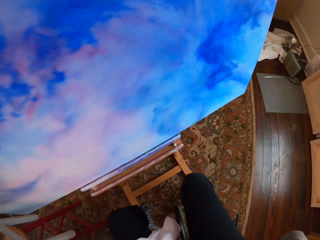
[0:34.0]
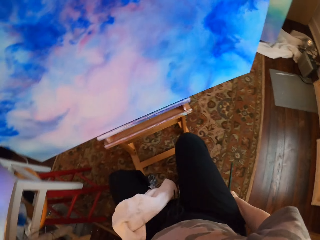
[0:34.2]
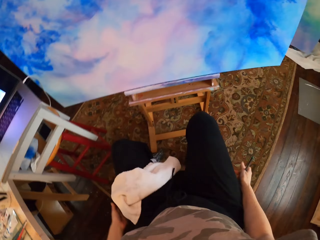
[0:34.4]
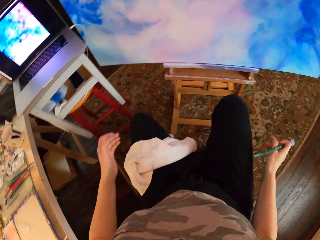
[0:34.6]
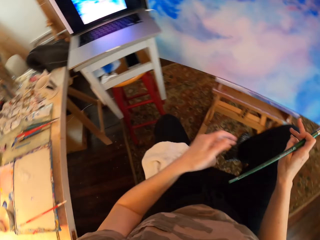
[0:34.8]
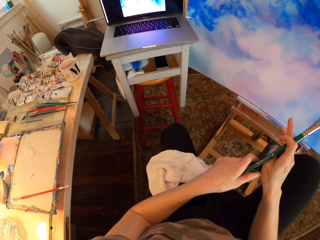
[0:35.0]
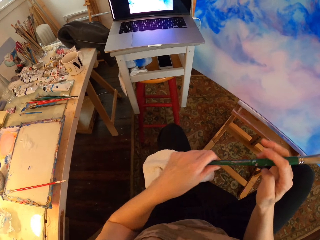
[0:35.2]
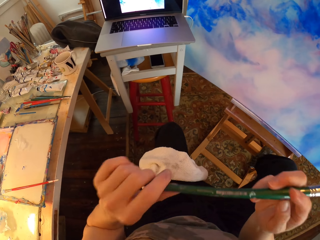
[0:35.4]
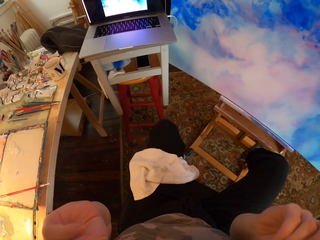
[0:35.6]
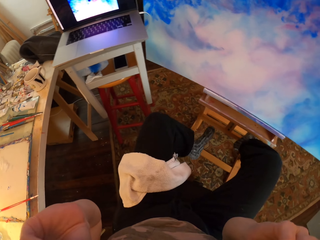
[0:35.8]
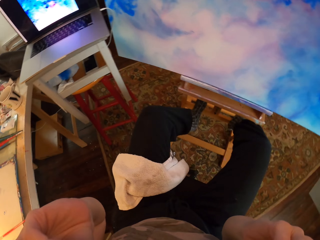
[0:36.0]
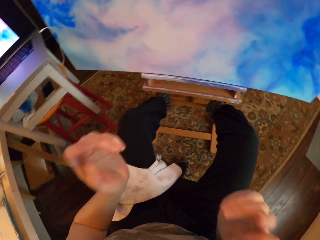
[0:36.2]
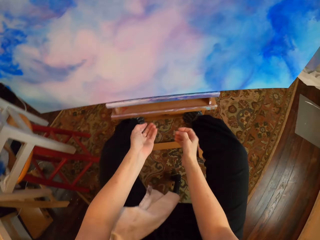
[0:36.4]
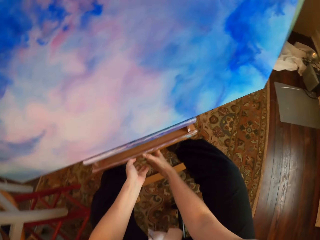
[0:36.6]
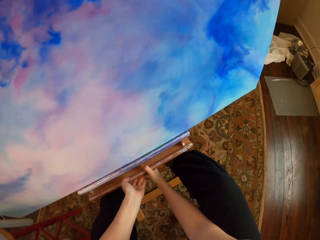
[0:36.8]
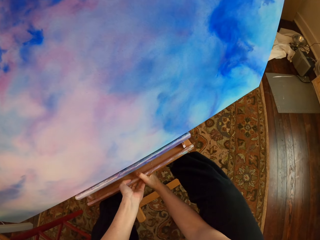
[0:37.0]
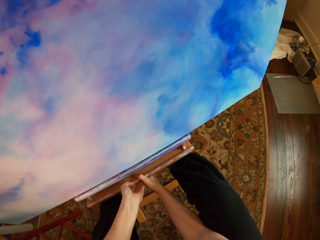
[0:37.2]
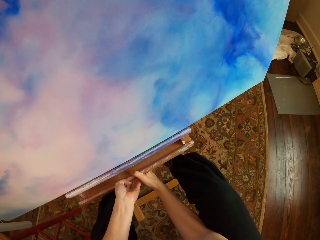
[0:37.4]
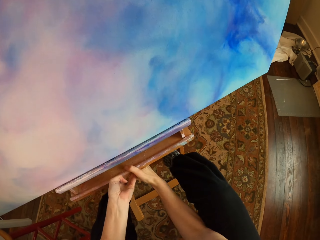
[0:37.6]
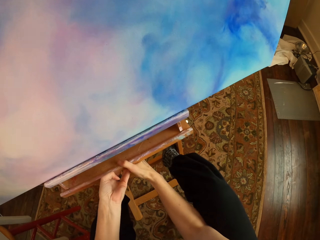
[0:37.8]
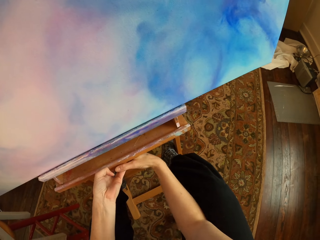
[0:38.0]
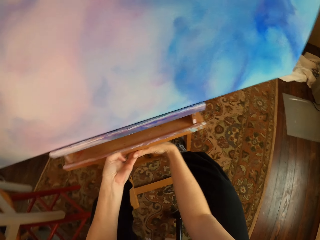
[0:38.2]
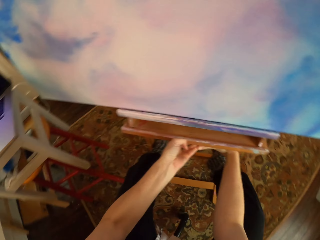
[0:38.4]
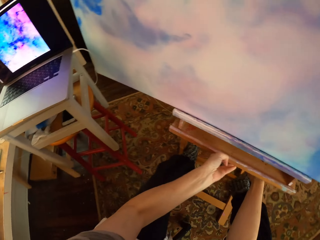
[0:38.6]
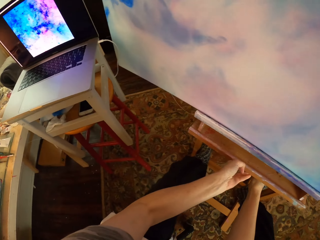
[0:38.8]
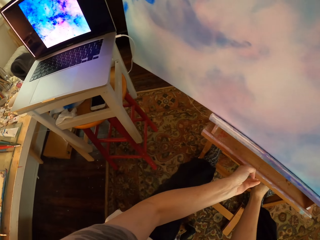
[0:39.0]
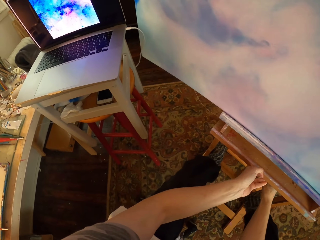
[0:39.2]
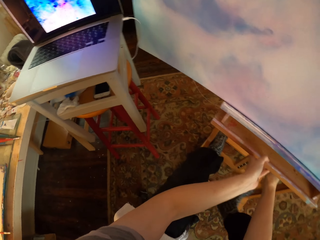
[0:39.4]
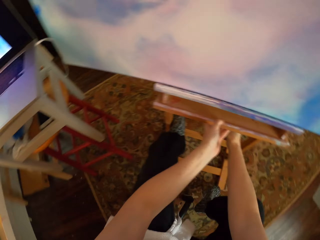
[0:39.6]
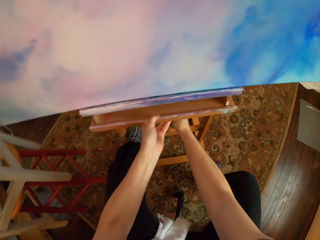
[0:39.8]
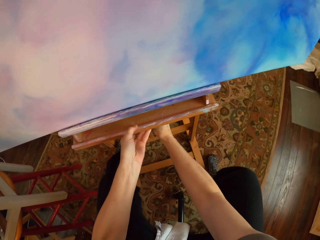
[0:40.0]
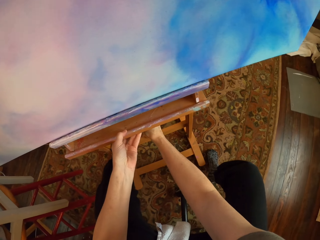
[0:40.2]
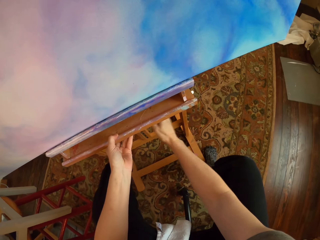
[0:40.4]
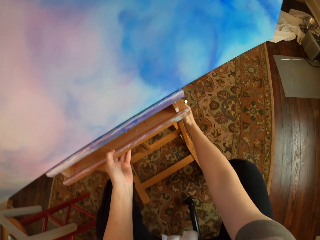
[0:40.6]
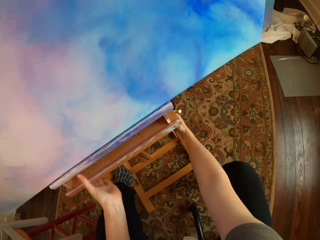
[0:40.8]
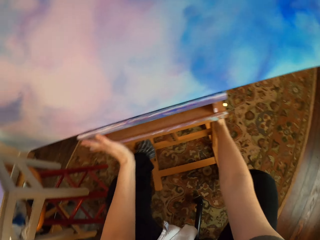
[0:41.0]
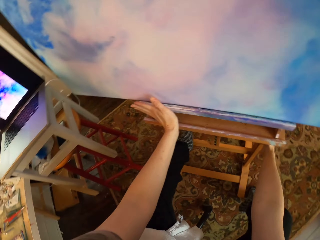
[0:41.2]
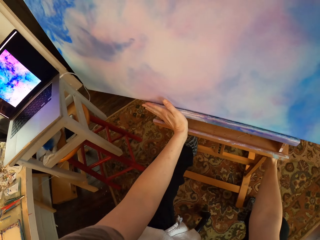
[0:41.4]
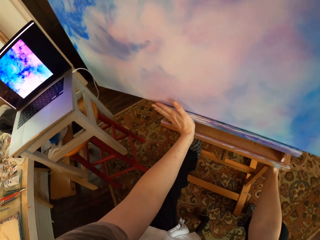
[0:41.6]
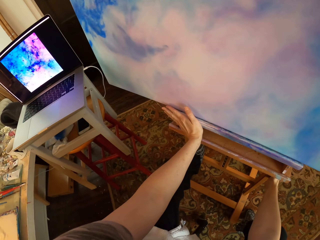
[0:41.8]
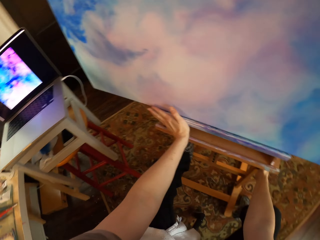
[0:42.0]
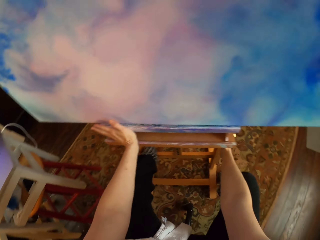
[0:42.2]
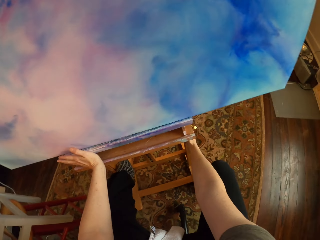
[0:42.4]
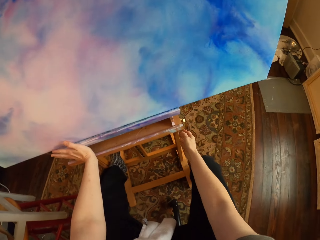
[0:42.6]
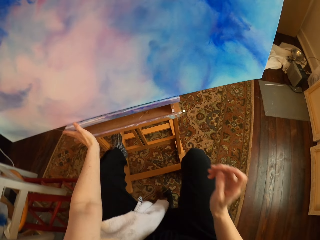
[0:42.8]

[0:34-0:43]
The camera wearer moves closer to the wall art. They hold the paint brush with the mouth. They pull the stool with the wall art. They put the paint brush in the mouth.

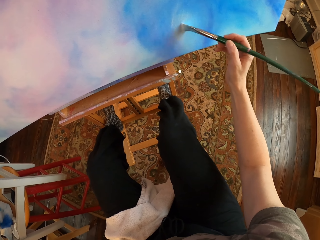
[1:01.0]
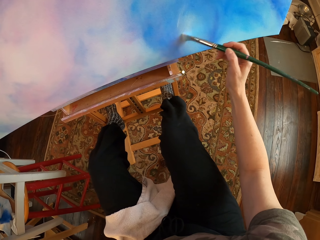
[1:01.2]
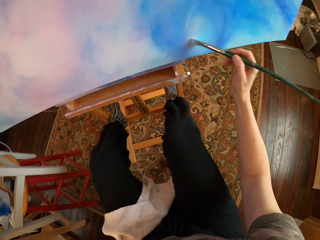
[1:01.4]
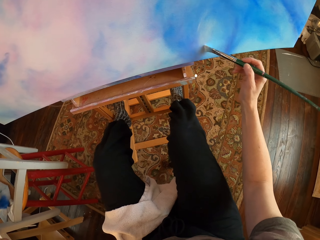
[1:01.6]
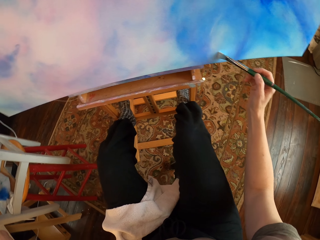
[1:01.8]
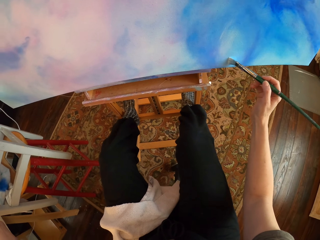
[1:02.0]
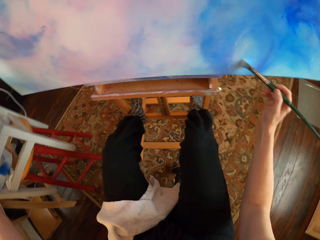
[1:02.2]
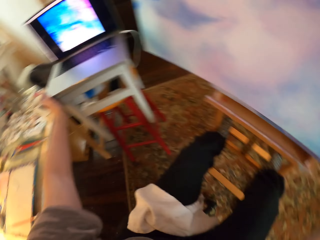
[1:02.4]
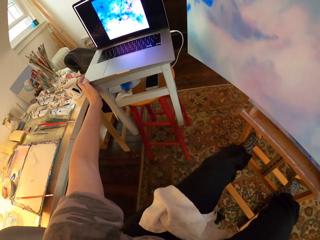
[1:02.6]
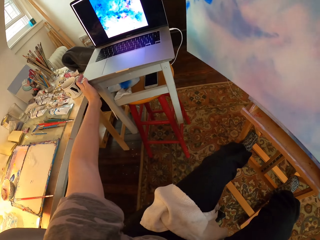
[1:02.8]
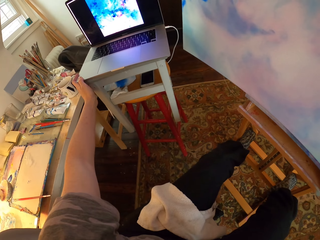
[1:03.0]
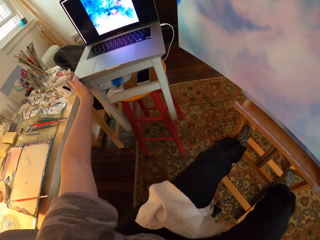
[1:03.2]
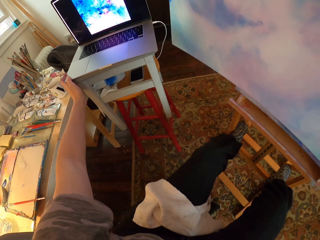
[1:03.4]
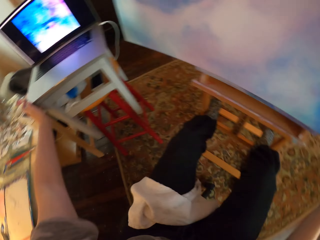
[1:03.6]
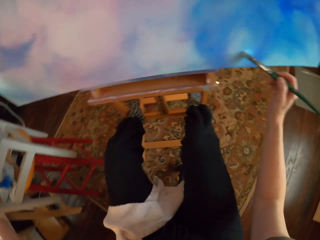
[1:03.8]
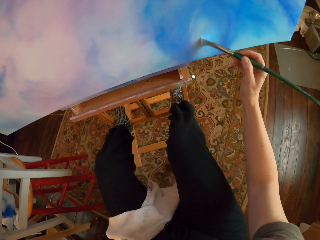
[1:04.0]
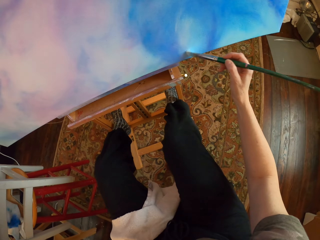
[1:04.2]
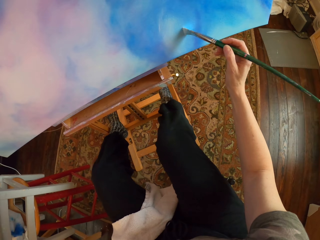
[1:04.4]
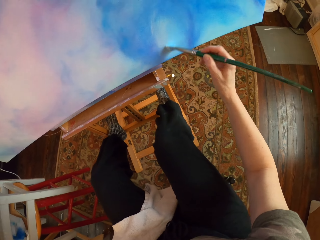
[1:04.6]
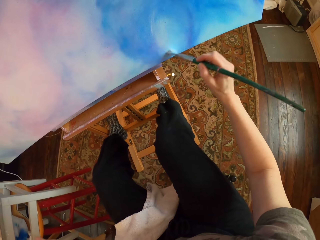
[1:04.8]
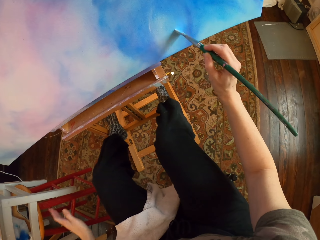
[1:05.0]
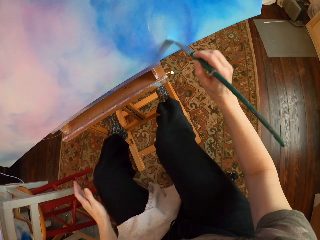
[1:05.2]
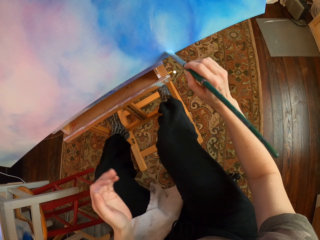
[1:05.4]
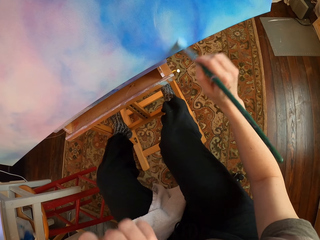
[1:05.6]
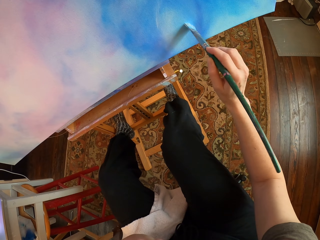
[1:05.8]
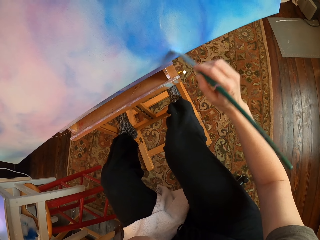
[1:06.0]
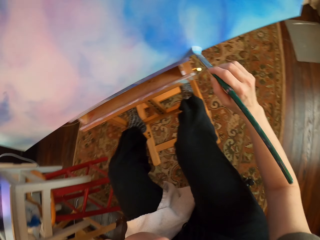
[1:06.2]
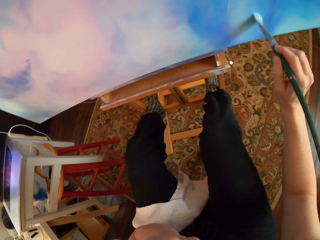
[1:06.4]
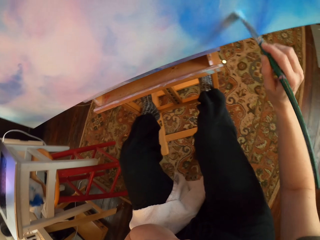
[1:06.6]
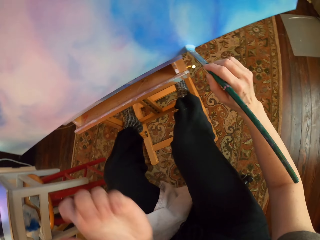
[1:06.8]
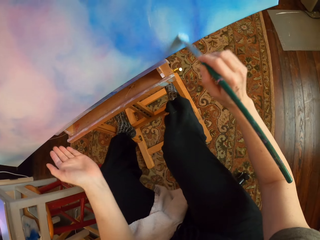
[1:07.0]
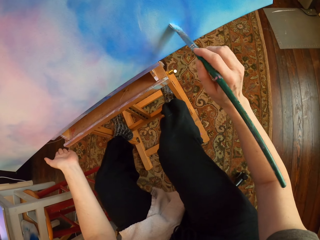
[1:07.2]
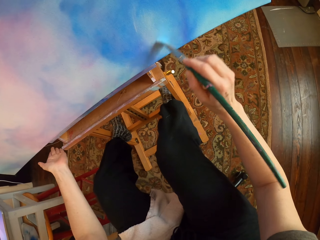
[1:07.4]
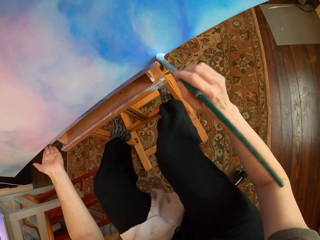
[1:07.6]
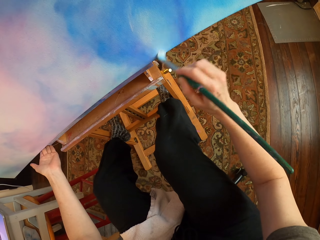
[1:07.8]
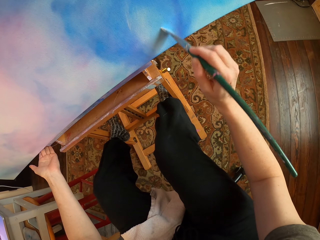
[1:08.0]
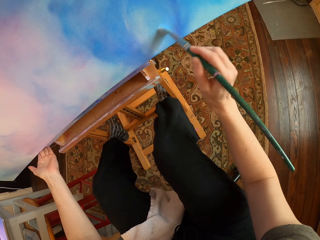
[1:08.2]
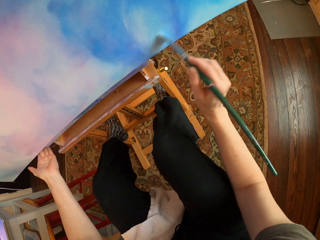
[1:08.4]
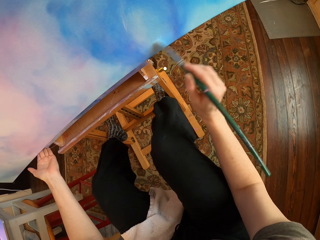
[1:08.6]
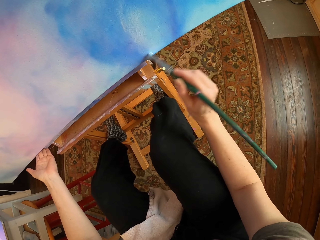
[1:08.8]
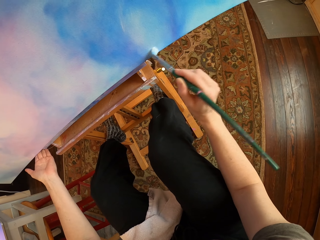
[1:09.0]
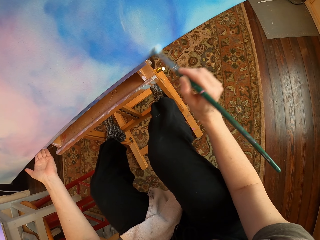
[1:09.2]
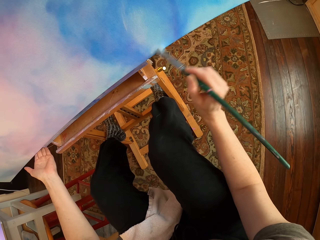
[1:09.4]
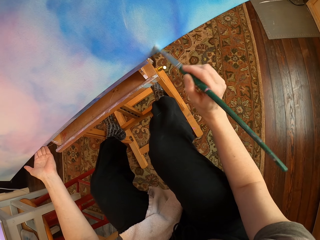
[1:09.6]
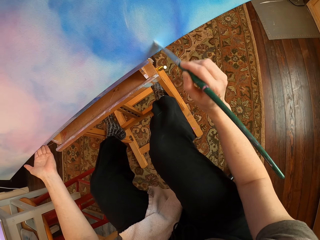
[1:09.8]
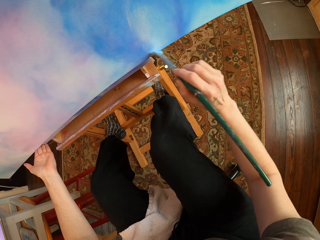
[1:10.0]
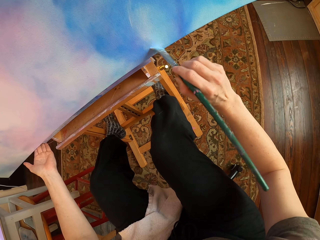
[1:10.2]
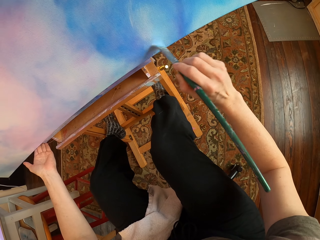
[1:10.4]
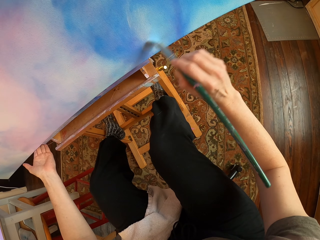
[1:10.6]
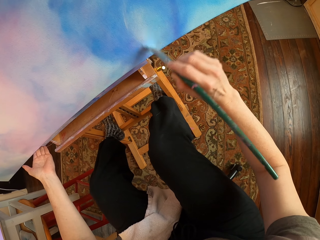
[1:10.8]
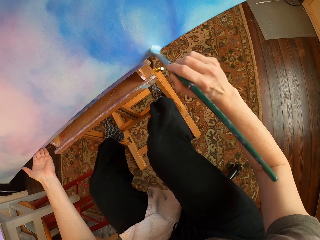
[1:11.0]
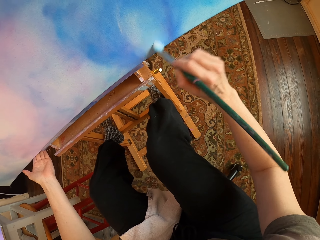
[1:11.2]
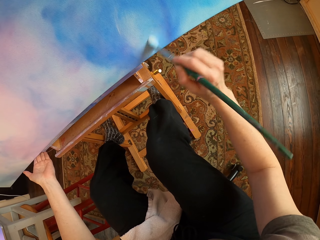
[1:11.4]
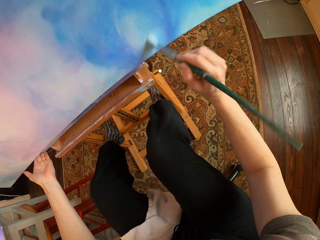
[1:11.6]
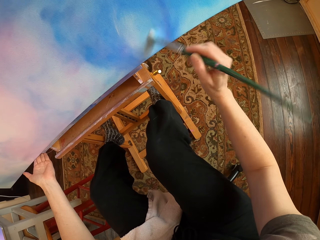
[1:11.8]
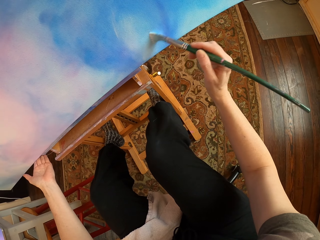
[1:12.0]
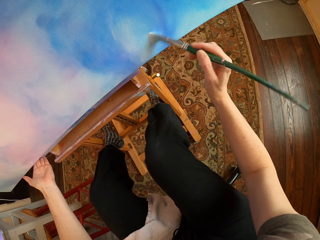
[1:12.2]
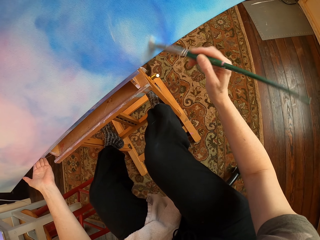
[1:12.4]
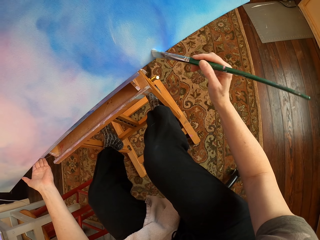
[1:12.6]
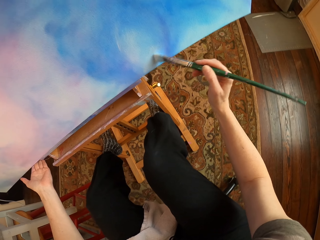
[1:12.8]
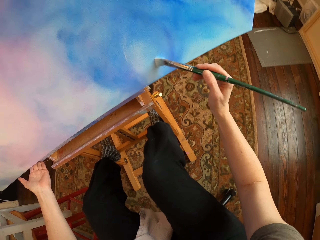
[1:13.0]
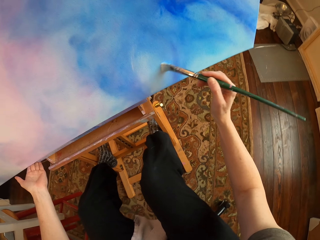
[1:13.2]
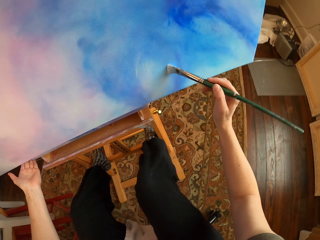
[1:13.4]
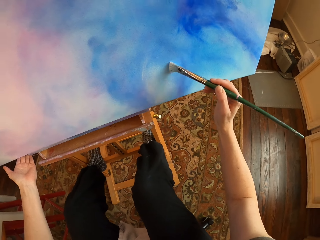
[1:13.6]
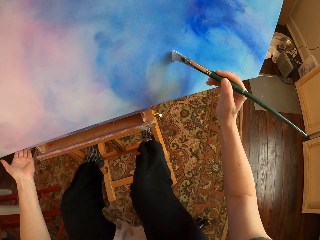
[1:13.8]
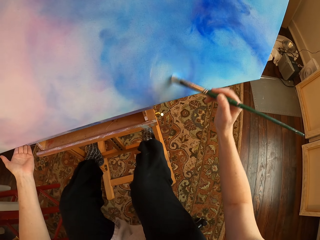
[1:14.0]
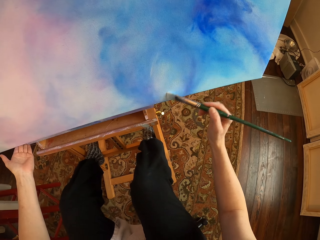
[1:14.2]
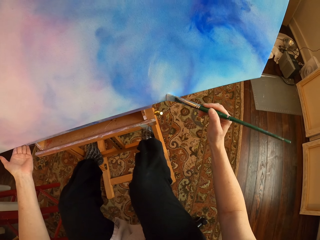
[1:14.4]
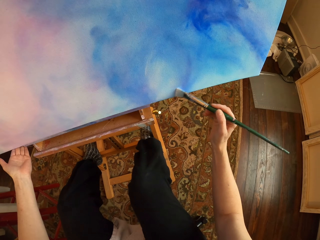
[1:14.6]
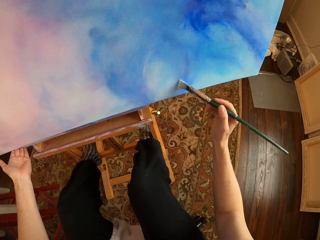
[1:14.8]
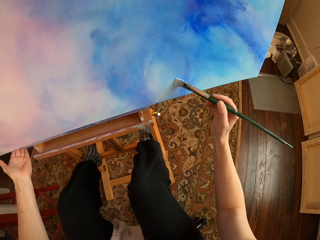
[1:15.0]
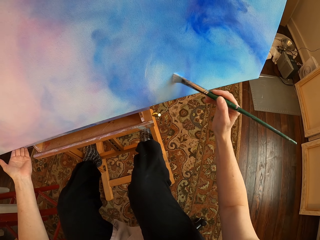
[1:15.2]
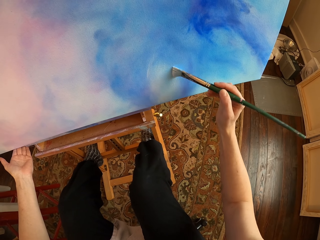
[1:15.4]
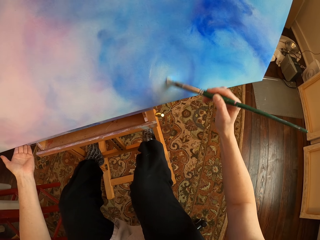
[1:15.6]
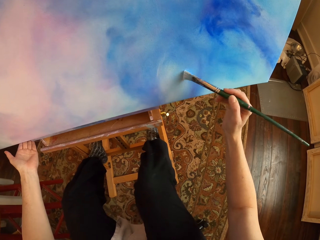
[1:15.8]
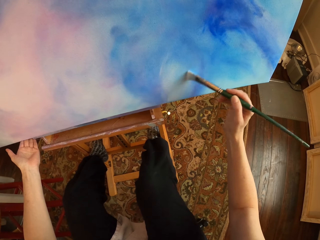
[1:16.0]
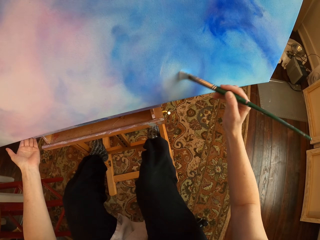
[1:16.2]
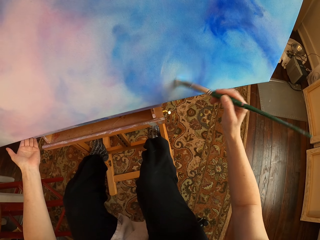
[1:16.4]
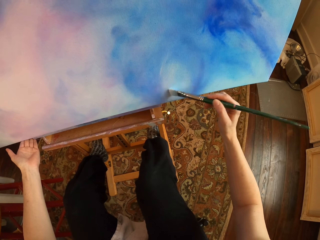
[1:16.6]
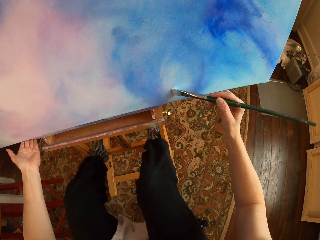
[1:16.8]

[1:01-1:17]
The camera wearer looks at the laptop. They paint the wall art with the paint brush.
